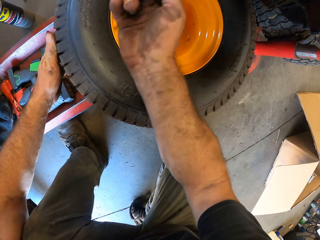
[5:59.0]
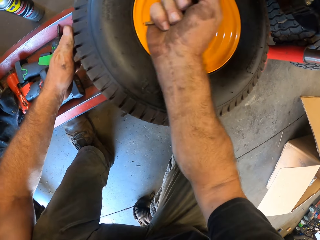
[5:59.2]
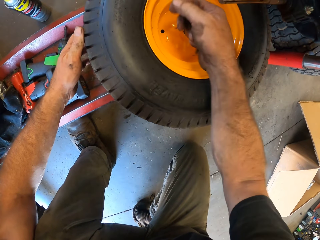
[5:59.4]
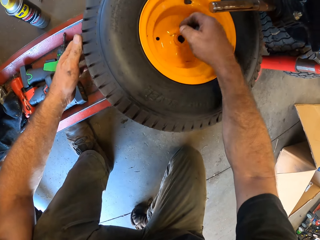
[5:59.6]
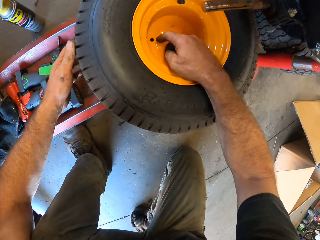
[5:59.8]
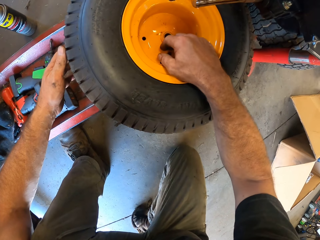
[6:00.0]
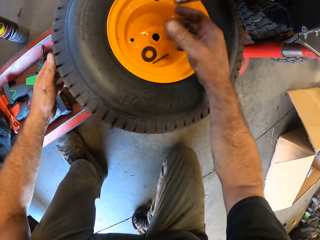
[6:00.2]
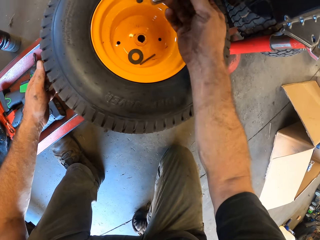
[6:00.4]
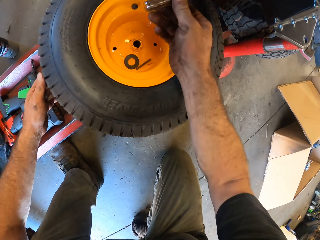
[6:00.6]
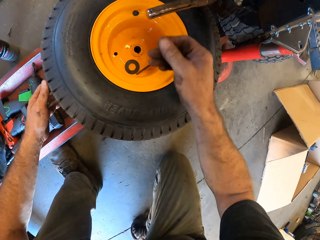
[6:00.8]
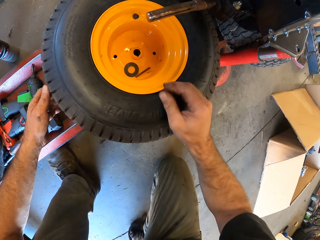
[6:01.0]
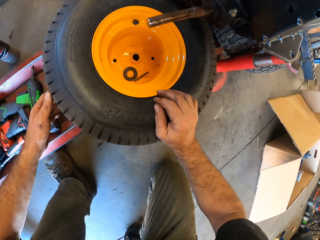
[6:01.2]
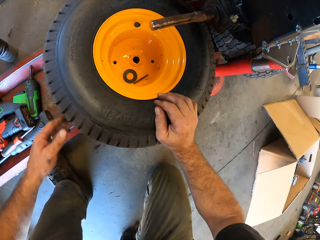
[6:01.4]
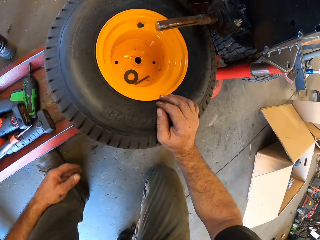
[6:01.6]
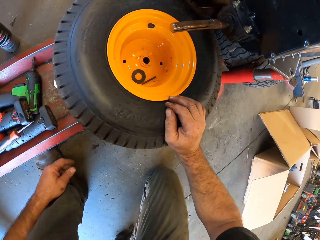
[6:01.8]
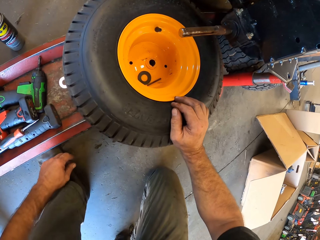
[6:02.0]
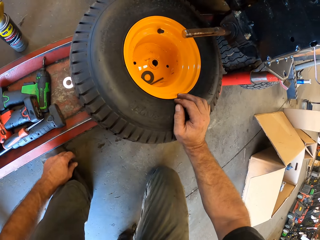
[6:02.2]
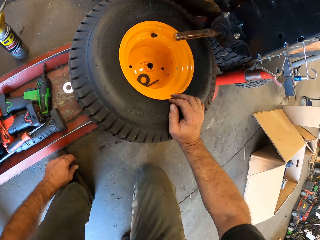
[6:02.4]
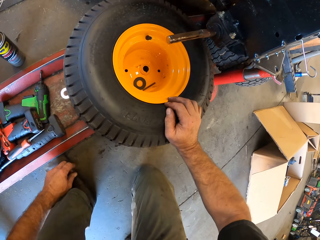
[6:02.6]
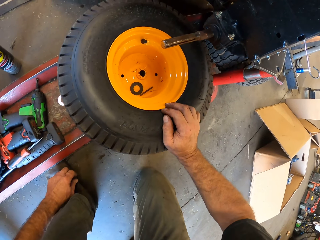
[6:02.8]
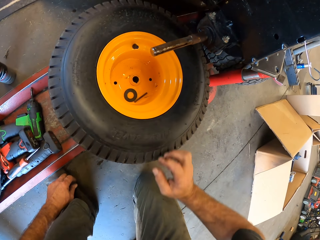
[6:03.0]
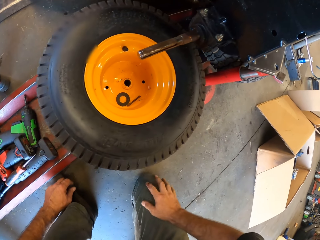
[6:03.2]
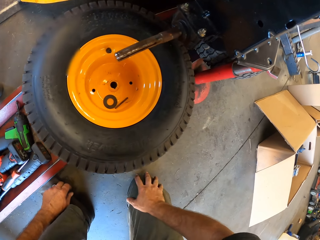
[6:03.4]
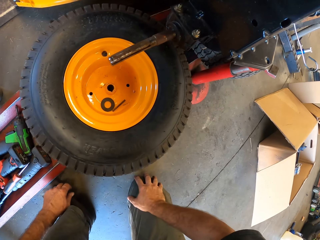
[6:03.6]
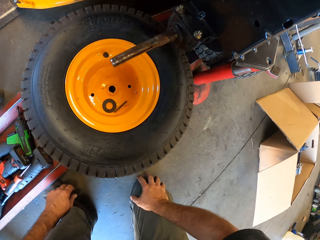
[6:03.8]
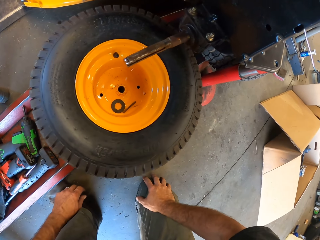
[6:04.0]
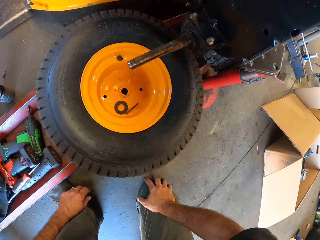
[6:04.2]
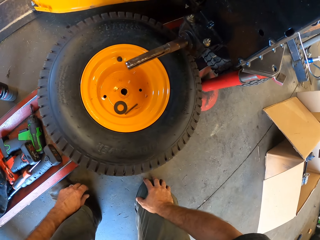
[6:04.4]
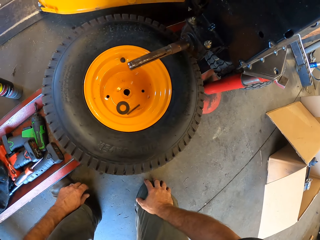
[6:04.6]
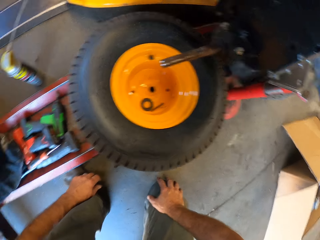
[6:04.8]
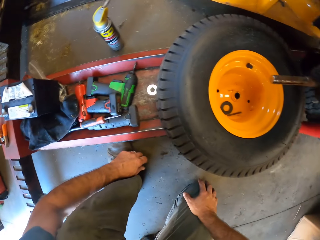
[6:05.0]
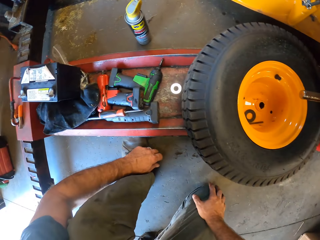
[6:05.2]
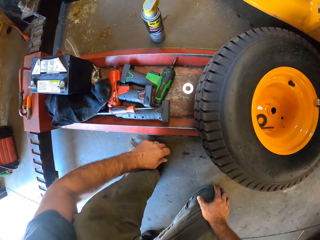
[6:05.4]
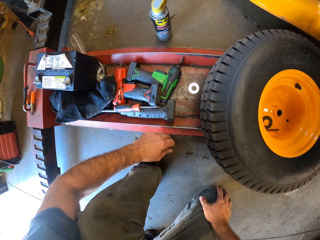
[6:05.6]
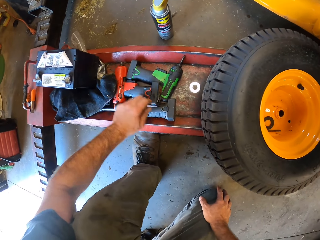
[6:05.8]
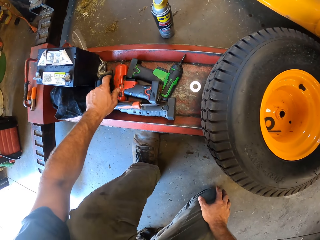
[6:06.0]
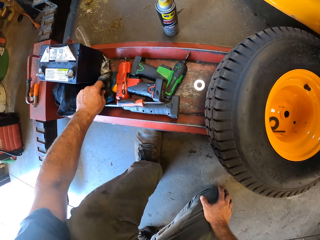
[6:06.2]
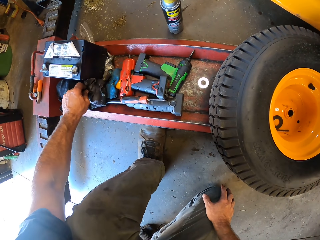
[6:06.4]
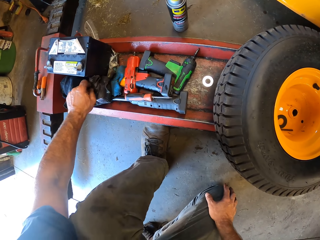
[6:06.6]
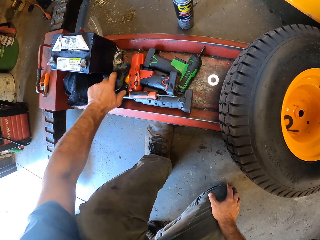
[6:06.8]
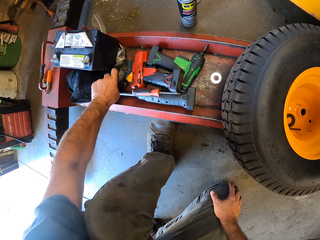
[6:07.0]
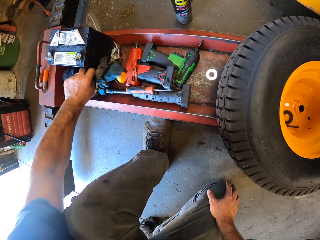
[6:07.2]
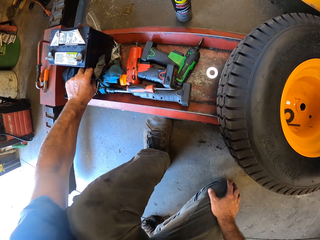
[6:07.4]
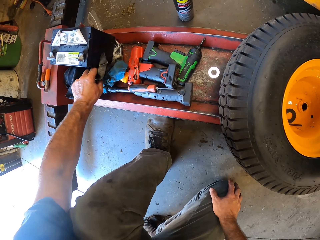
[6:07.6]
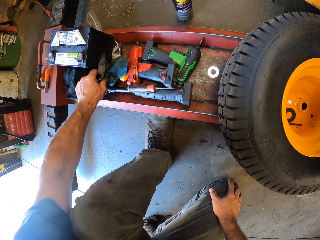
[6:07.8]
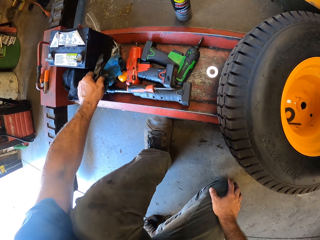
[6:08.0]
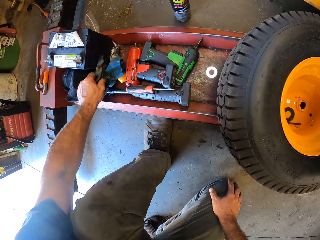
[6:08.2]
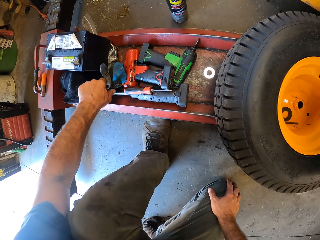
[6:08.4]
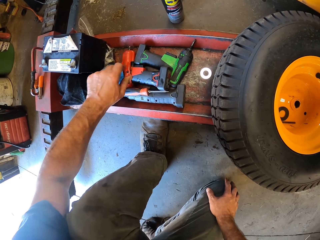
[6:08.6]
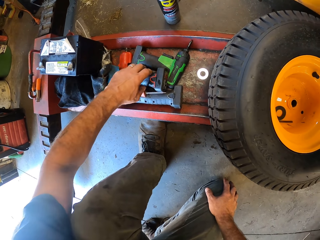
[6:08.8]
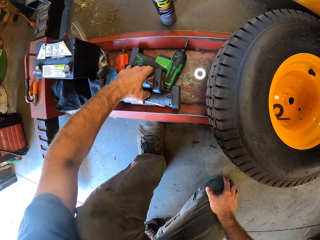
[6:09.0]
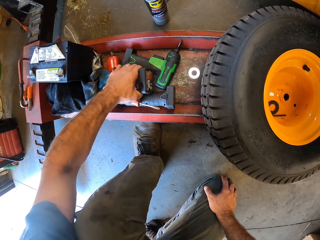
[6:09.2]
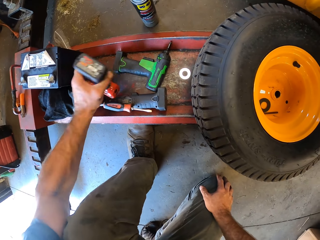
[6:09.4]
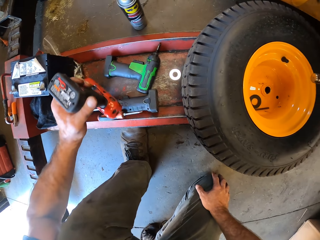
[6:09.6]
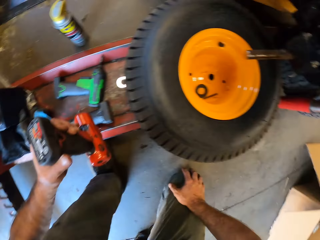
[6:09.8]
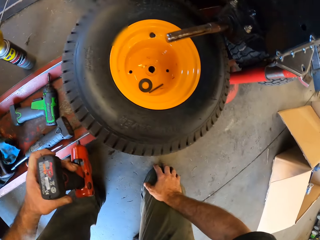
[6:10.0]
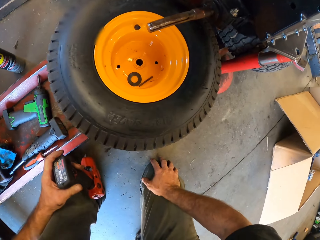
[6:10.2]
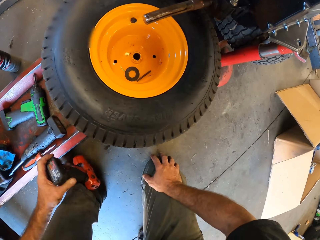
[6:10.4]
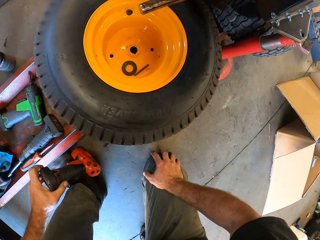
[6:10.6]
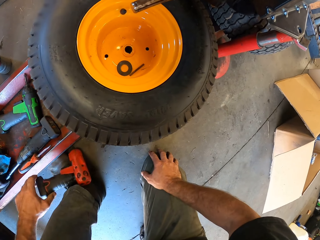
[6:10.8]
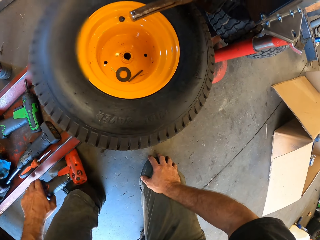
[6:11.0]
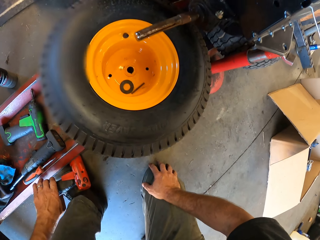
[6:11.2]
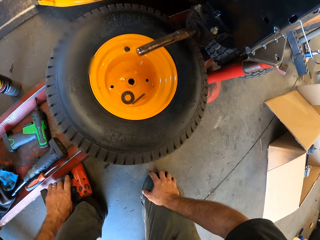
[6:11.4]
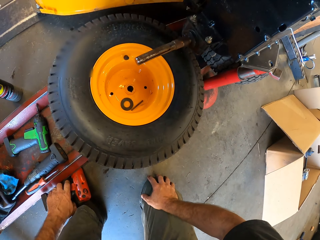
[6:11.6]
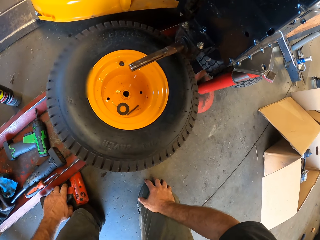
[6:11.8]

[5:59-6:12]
The camera wearer collects a flat washer. They drop the flat washer in the wheel. They look around. They pick up an impact wrench or drill. They drop the drill.

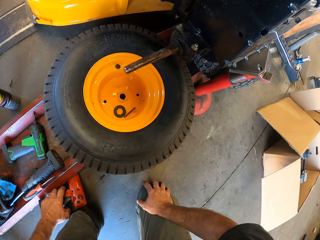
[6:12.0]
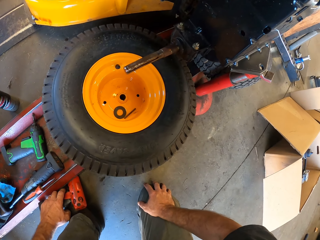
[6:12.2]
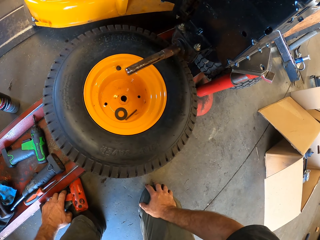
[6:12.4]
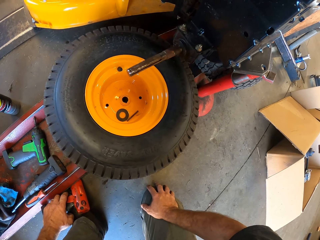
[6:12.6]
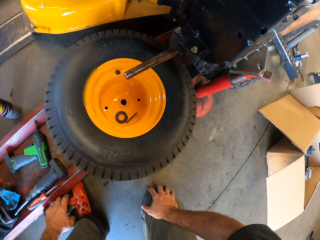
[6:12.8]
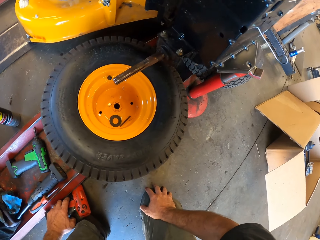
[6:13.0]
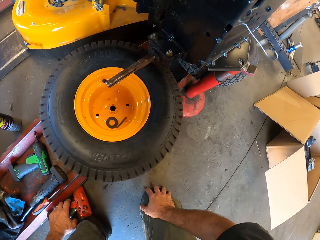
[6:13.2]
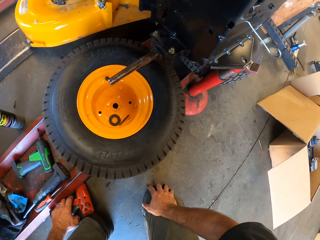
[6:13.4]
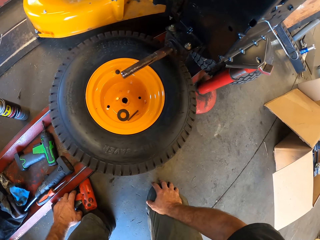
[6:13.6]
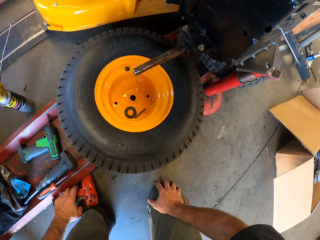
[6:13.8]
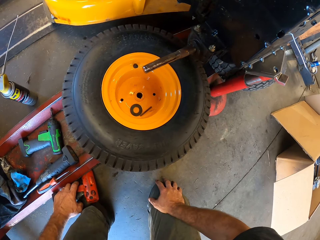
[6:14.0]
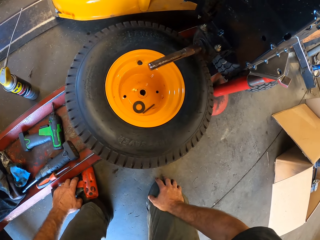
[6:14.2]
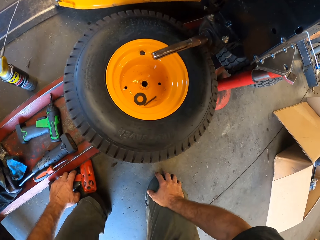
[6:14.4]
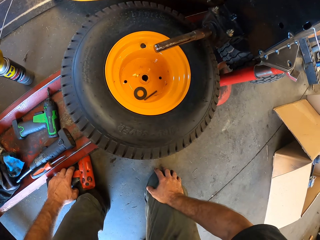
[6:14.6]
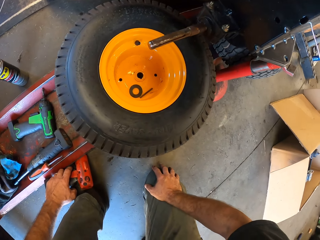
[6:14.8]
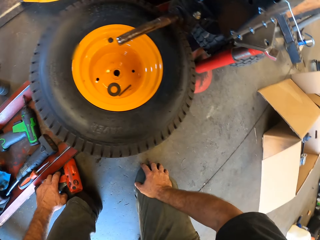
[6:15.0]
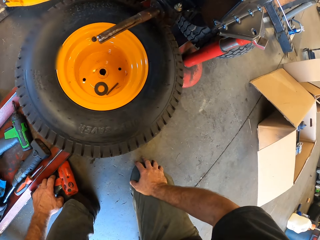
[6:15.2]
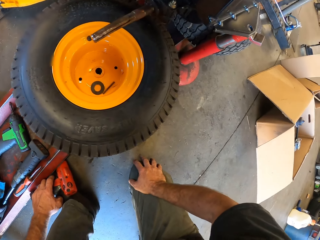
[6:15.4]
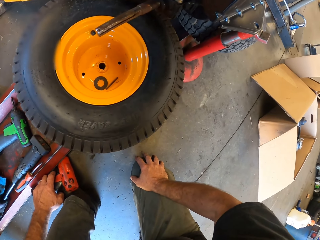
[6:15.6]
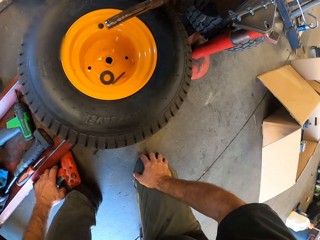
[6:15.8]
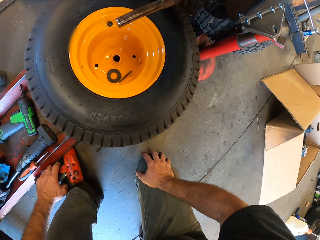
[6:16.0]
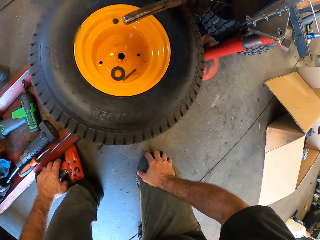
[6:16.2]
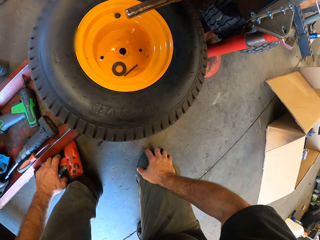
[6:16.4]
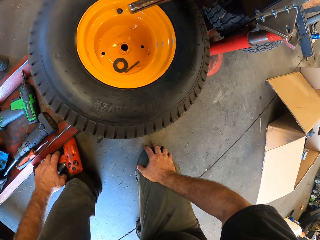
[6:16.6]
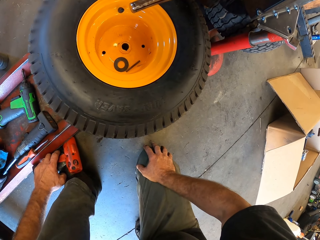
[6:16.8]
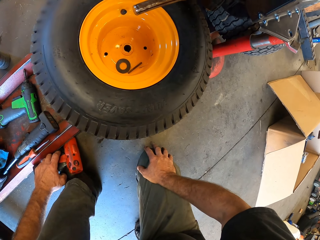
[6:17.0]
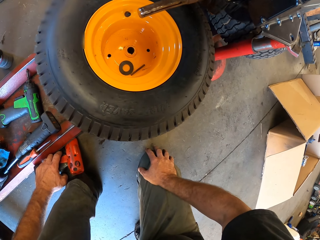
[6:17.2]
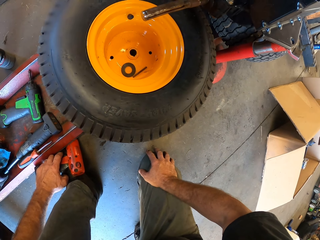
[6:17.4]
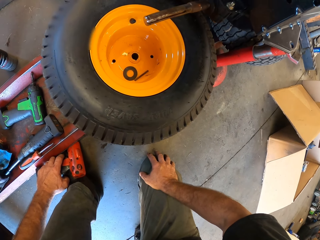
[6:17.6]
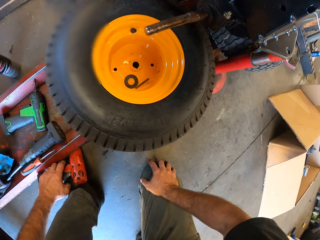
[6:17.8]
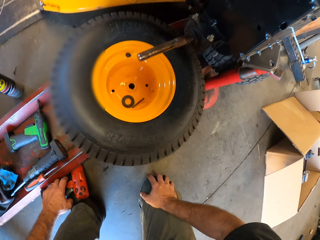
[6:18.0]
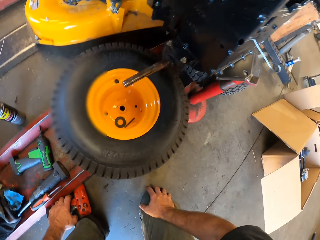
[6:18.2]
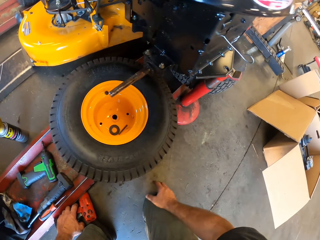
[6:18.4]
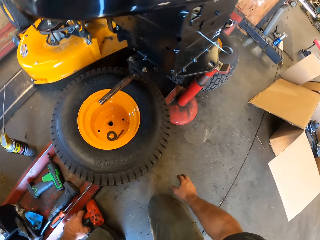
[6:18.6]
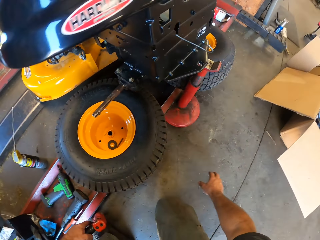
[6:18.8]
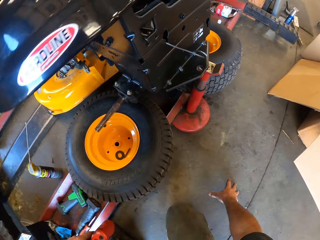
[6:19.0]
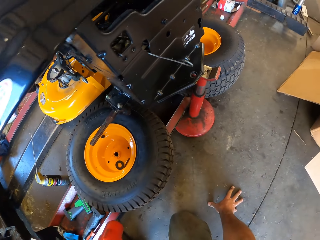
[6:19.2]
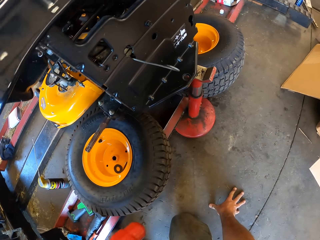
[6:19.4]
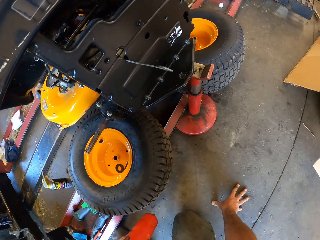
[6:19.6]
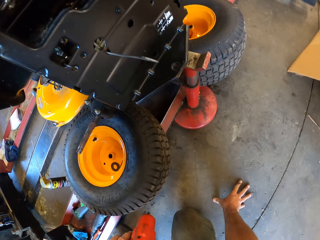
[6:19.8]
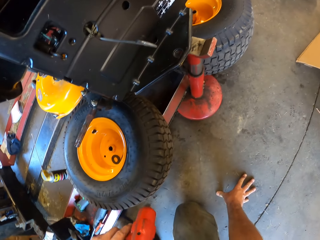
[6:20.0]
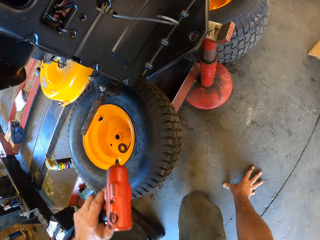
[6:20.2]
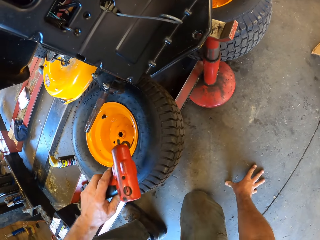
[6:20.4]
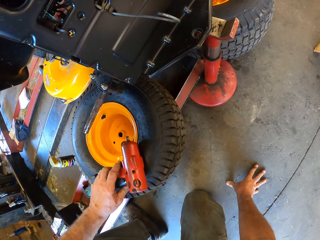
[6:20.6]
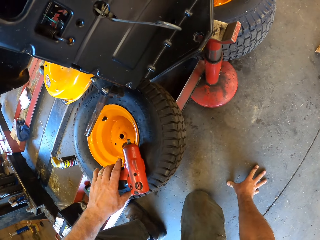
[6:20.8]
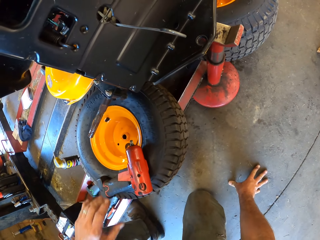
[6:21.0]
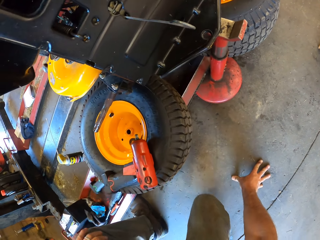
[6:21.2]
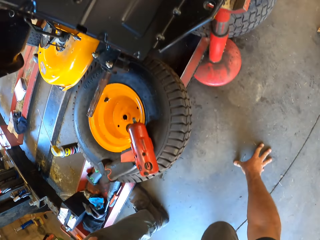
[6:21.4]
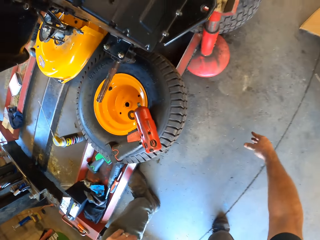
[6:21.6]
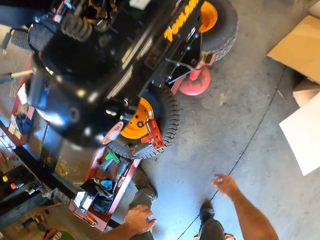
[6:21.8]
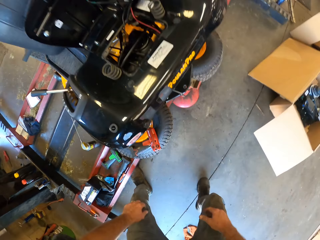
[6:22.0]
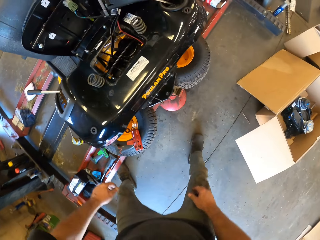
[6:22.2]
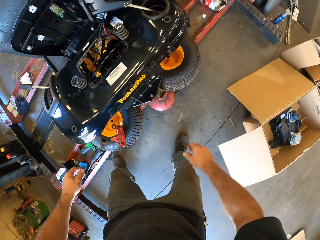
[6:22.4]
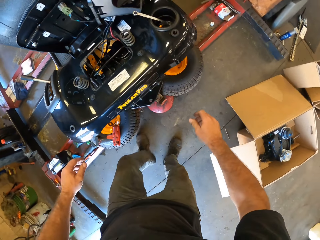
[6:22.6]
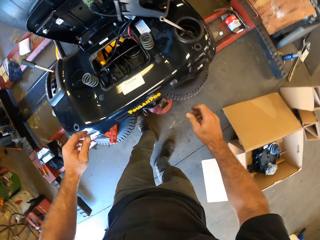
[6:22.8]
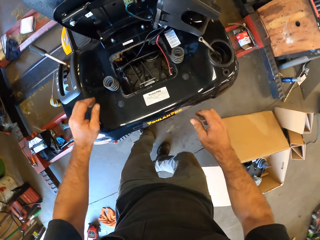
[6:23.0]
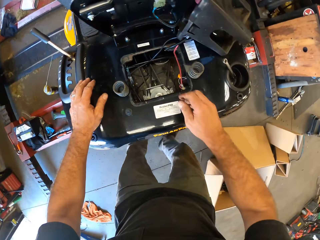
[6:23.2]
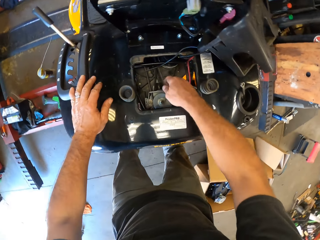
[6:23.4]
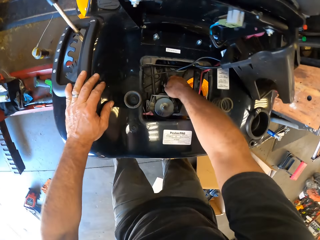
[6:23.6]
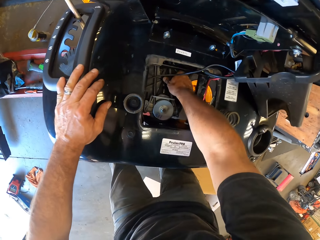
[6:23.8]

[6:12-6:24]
The camera wearer looks around. They lift the drill or impact wrench. They place the impact wrench on the wheel. They stand upright.
